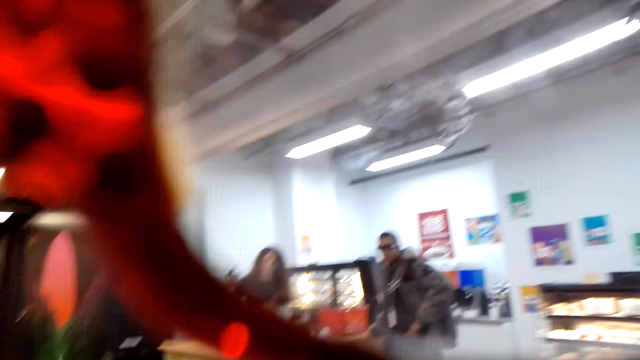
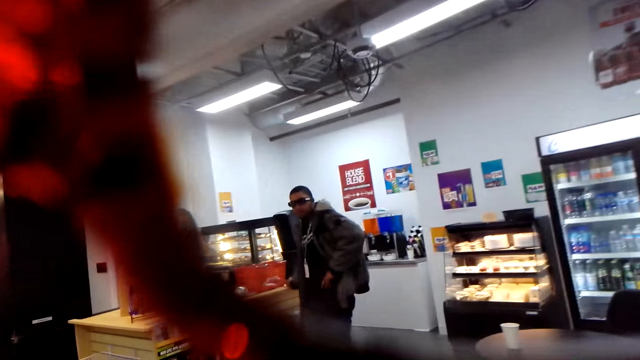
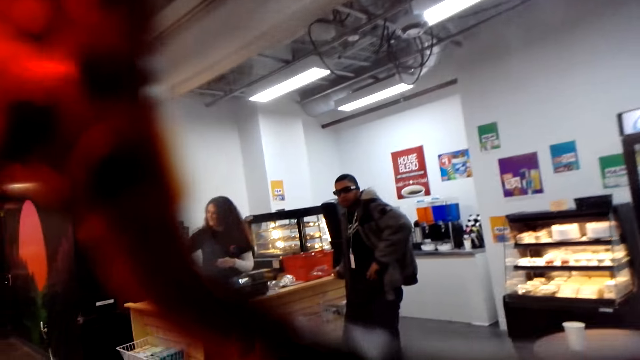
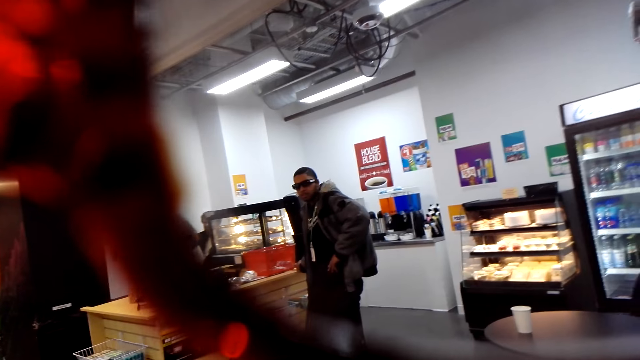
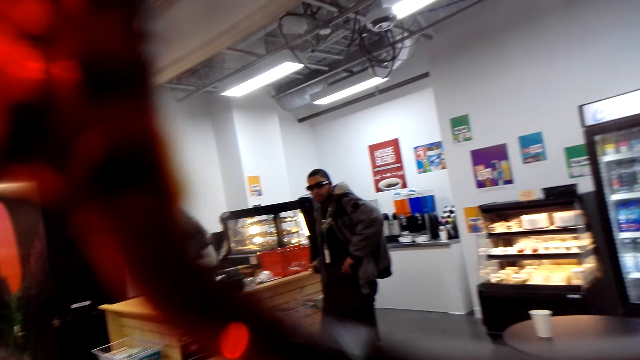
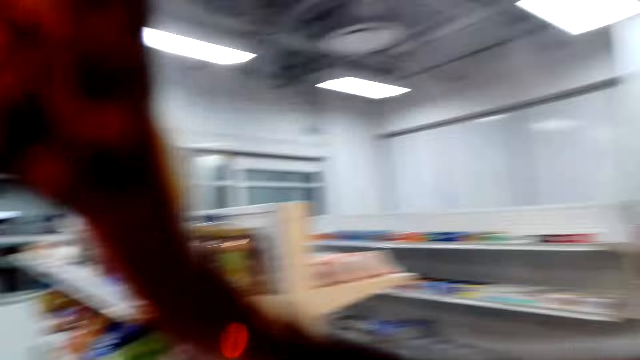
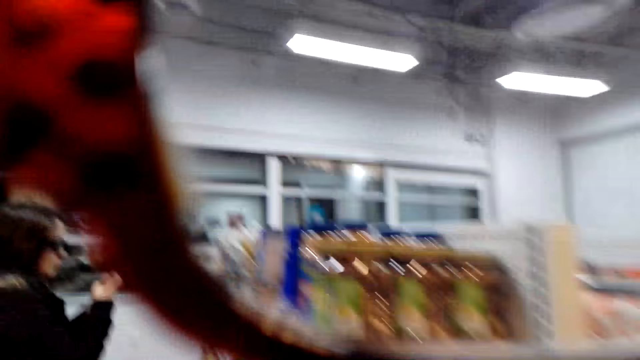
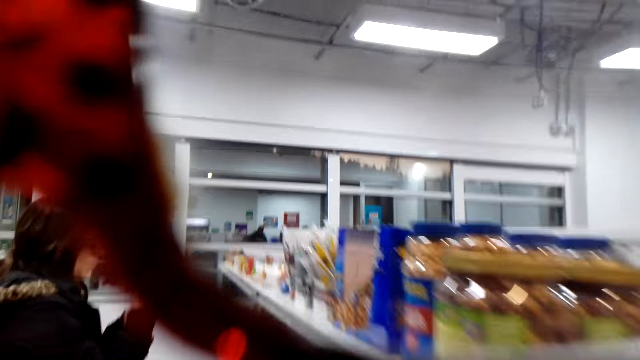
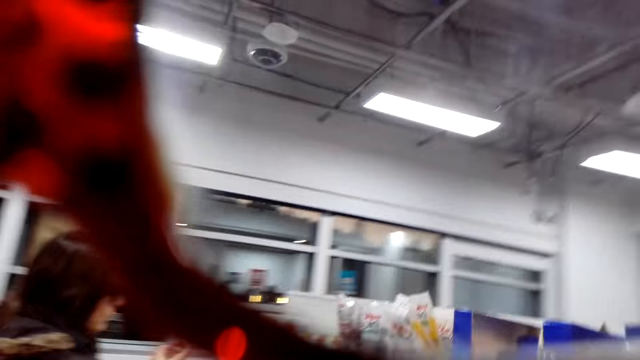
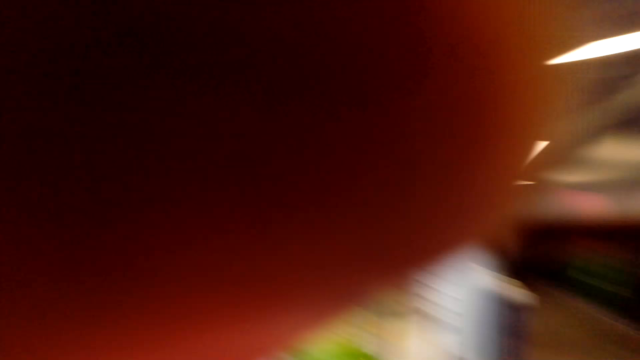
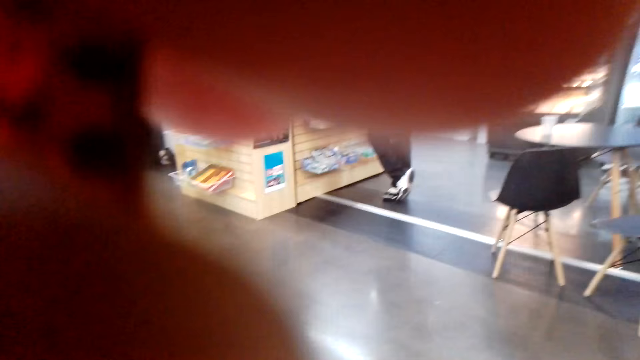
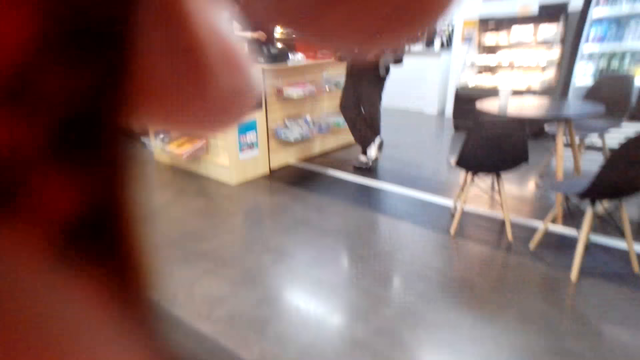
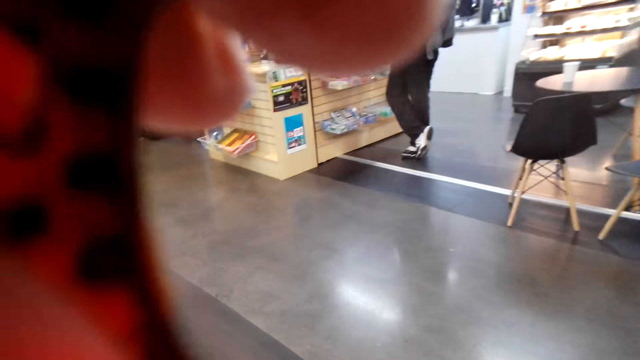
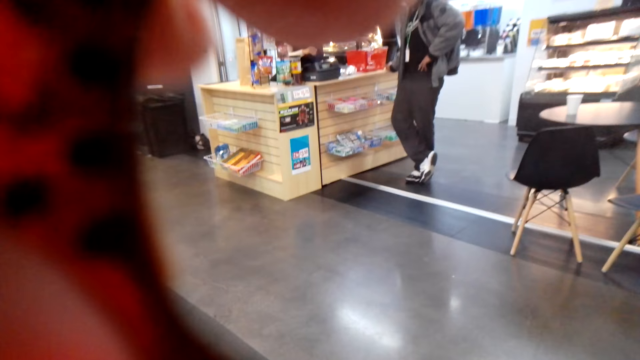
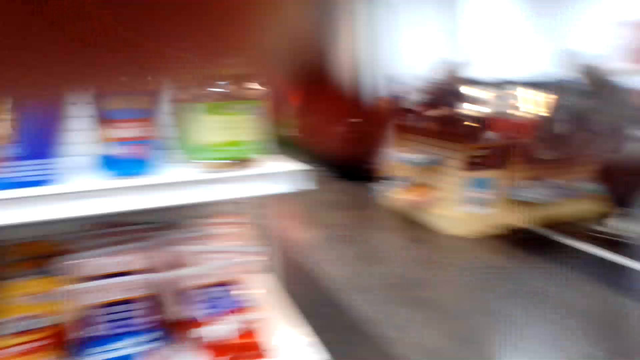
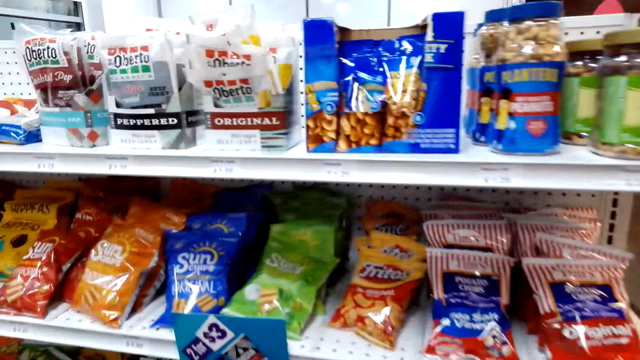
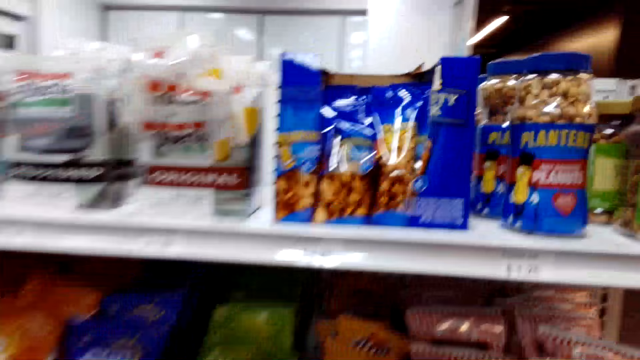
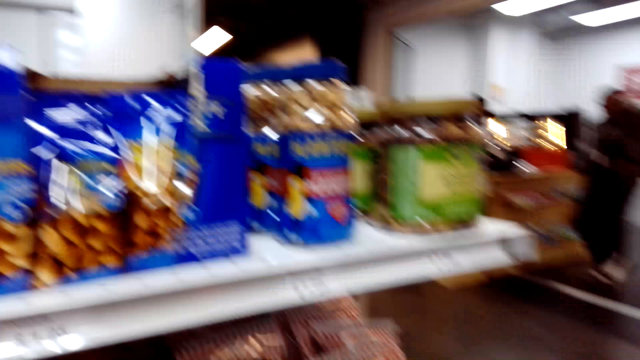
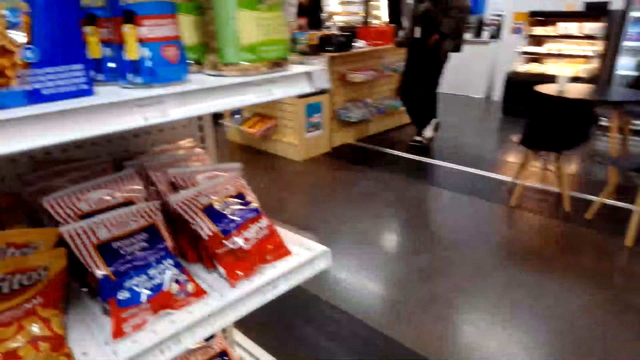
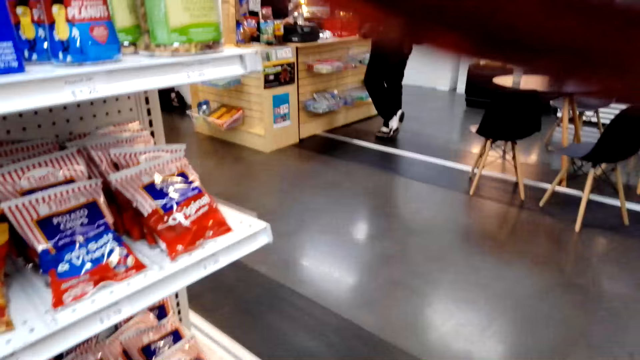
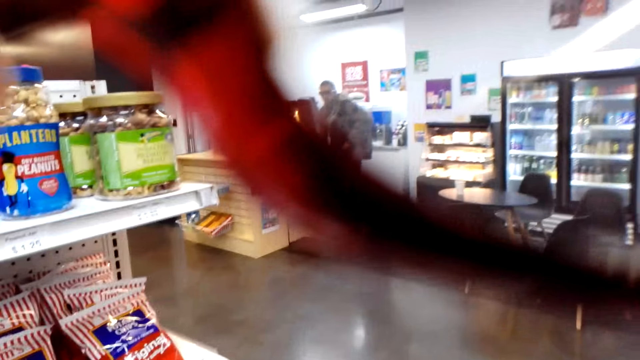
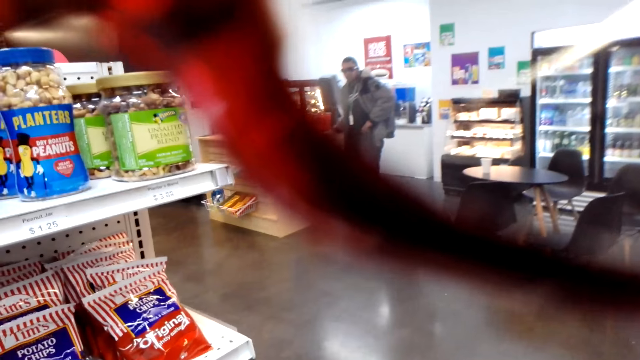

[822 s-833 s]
The camera wearer moves in the store. Someone uses the phone. The camera wearer talks in the store. She adjusts her camera.

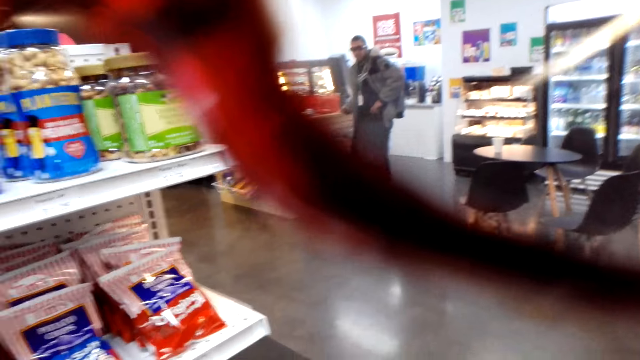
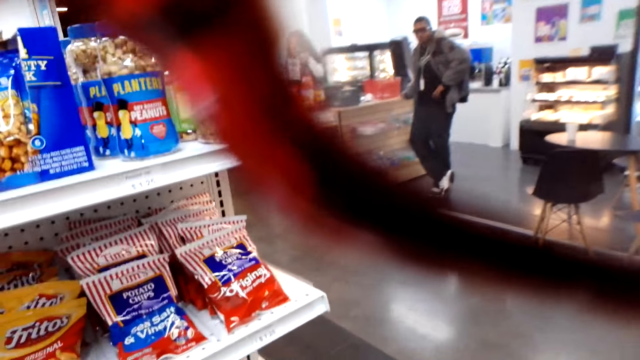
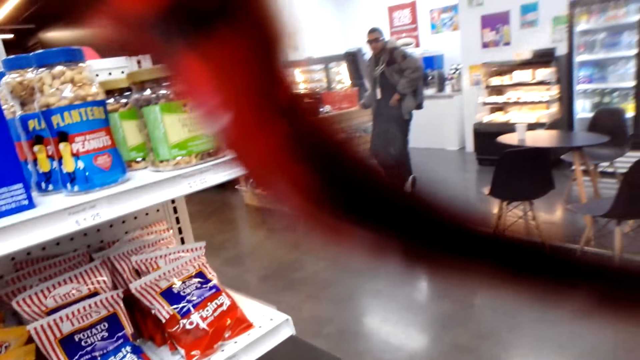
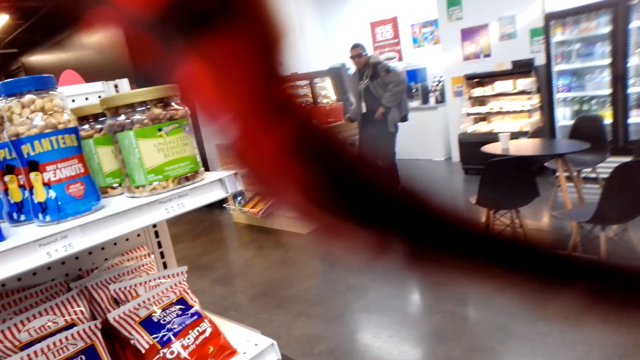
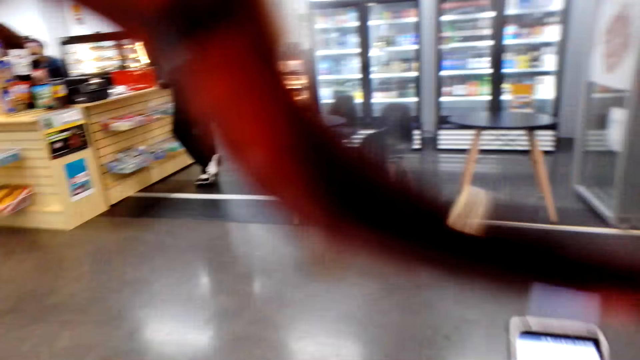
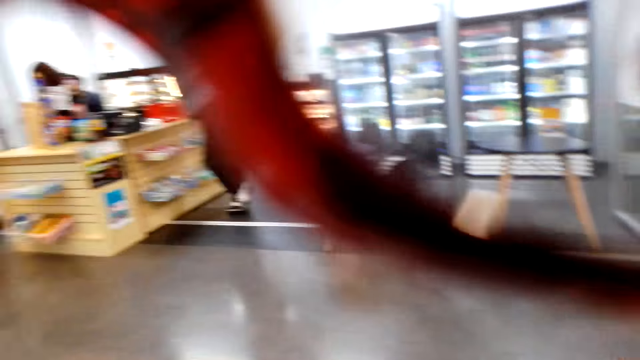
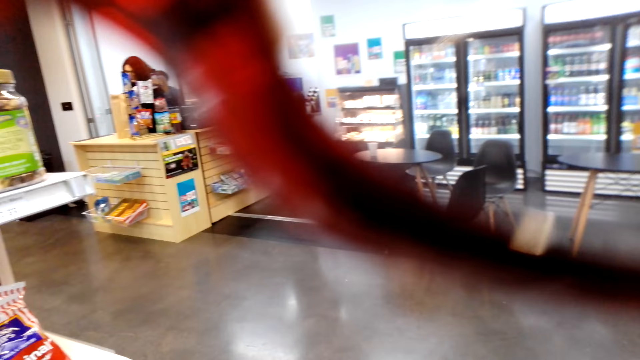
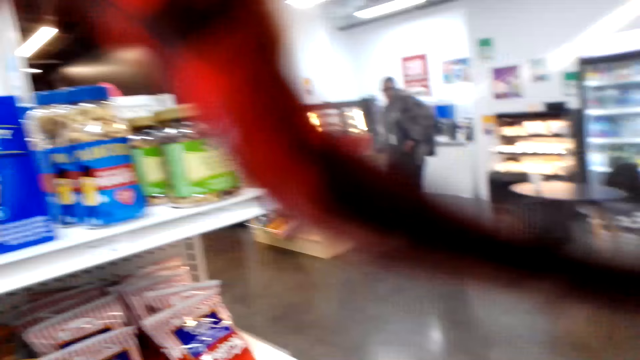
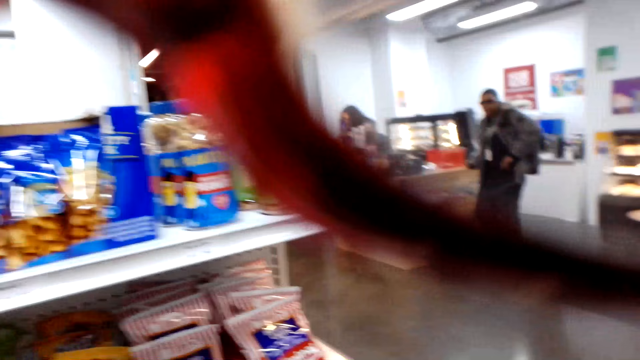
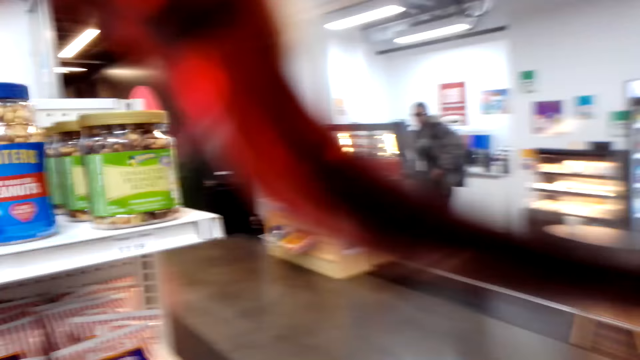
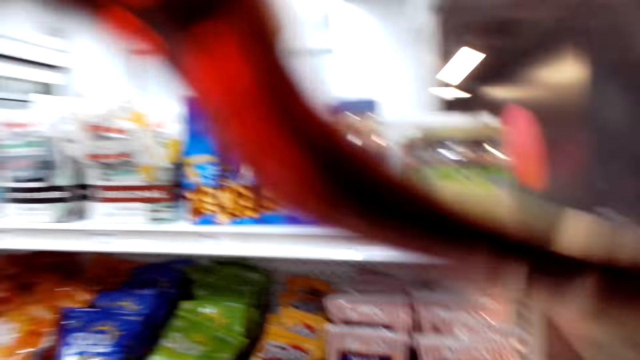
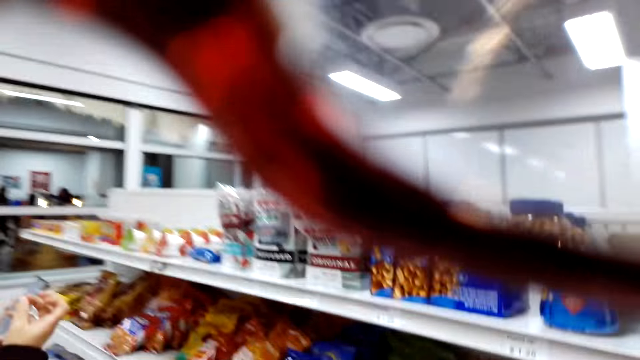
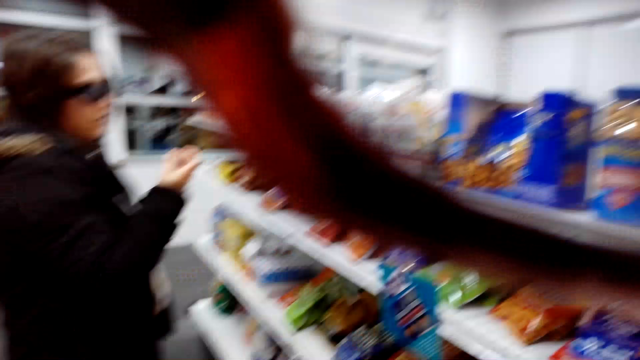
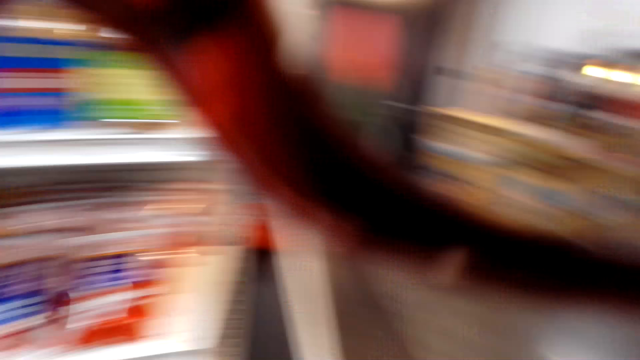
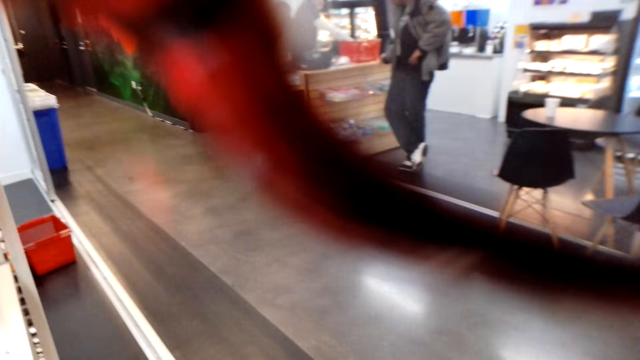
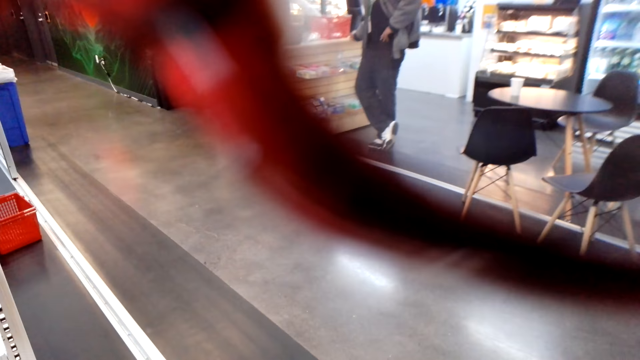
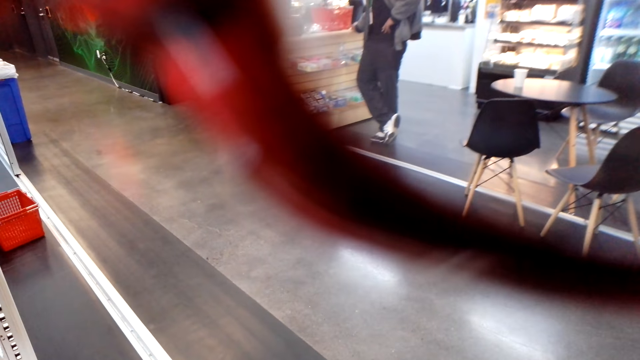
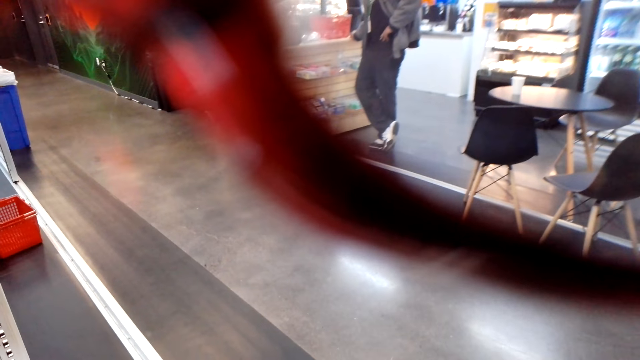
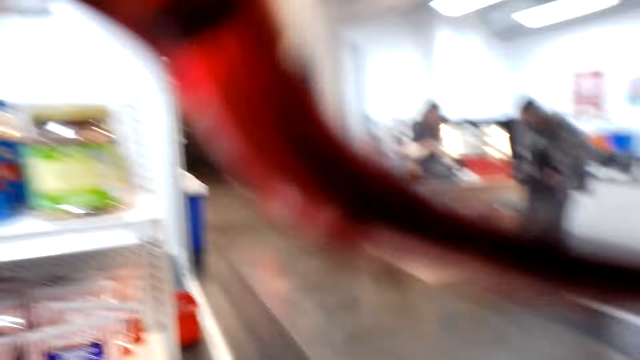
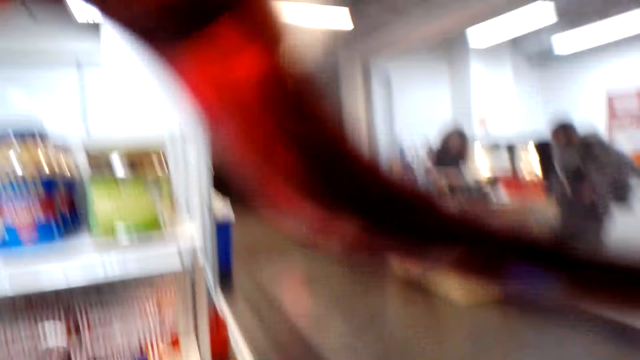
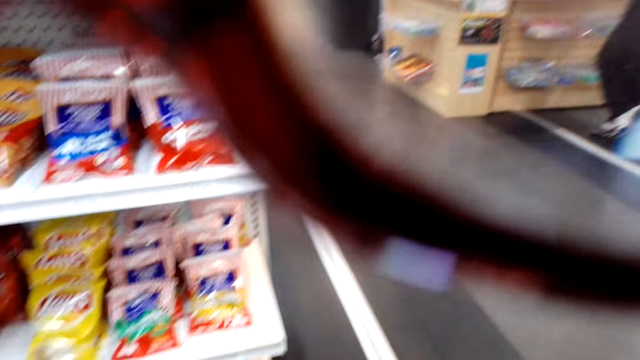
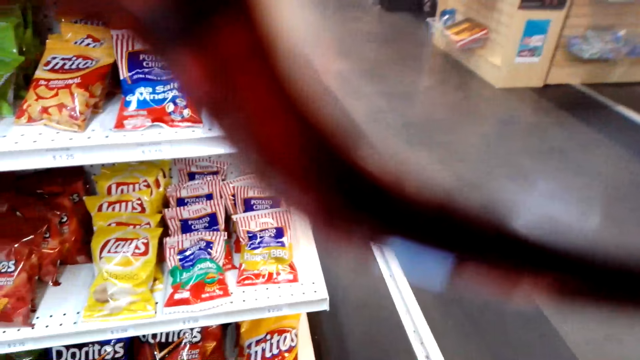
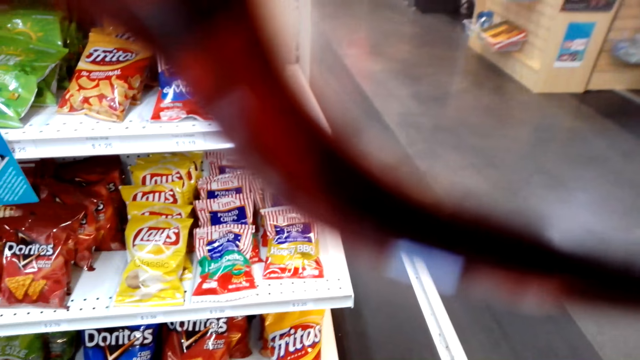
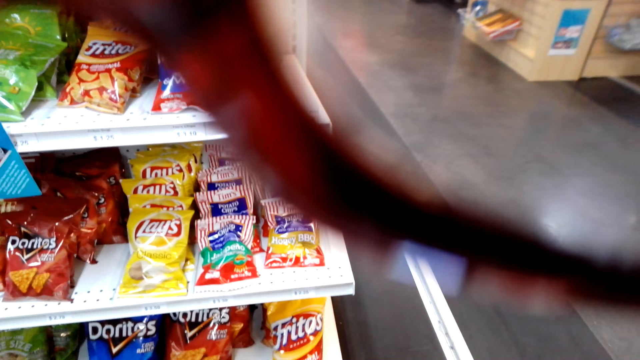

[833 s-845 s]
The camera wearer uses the phone. A man talks in the store.
